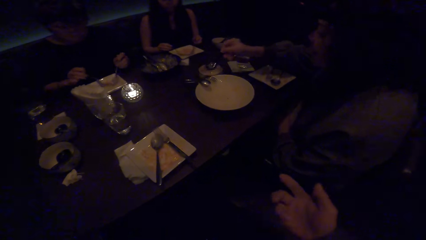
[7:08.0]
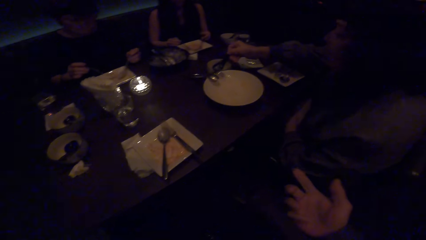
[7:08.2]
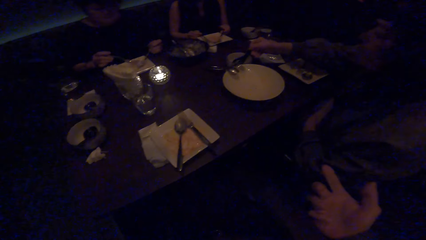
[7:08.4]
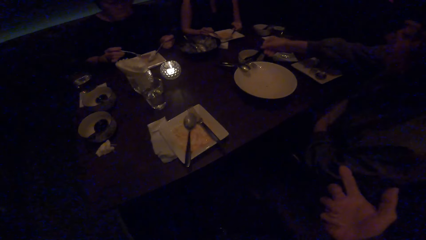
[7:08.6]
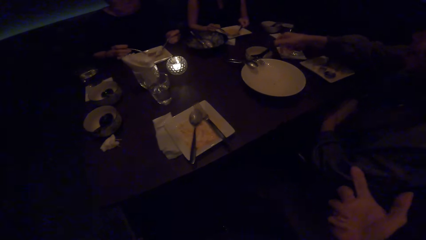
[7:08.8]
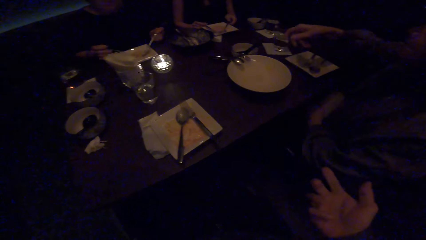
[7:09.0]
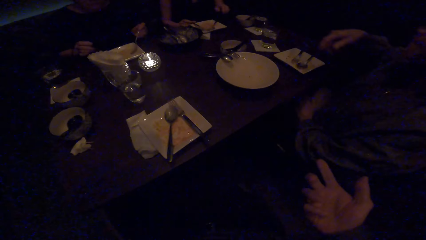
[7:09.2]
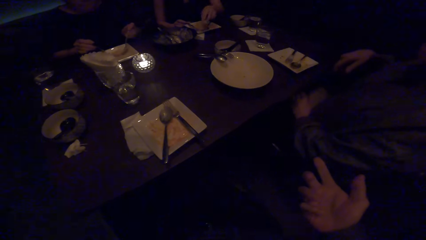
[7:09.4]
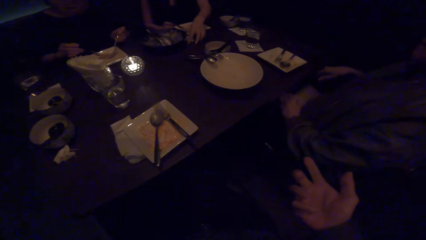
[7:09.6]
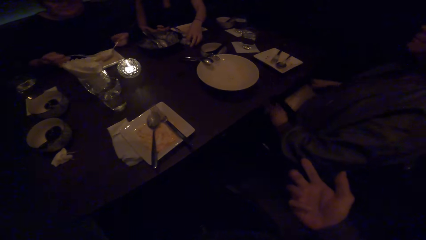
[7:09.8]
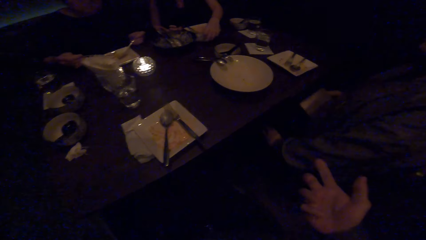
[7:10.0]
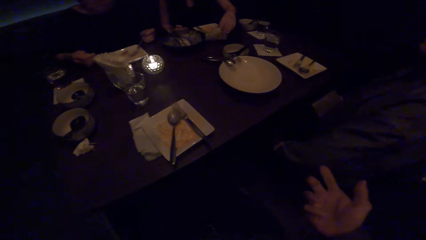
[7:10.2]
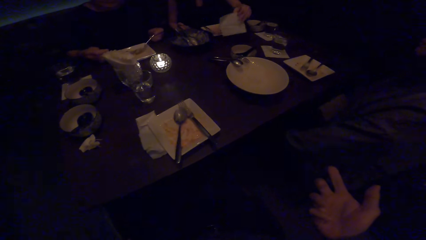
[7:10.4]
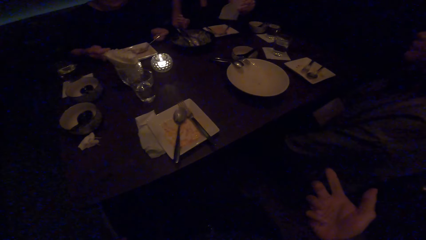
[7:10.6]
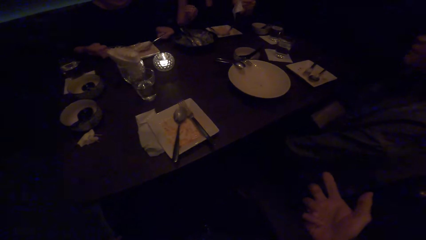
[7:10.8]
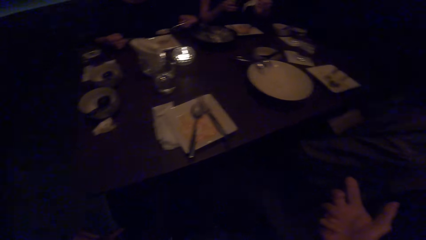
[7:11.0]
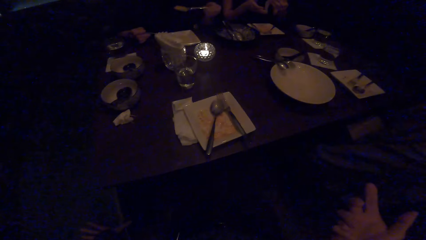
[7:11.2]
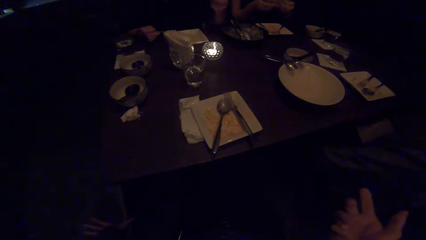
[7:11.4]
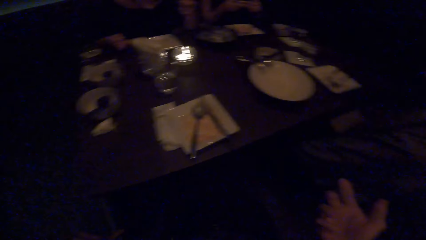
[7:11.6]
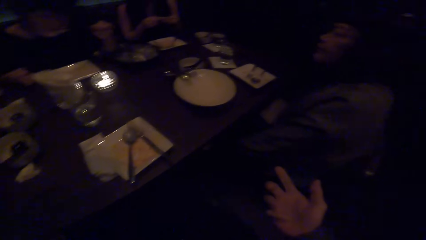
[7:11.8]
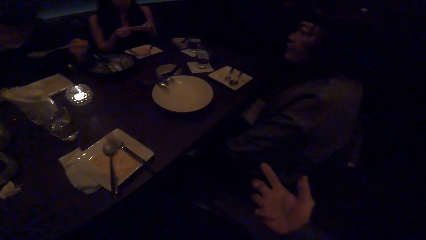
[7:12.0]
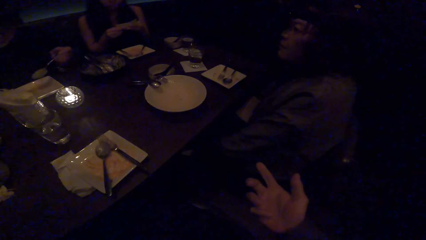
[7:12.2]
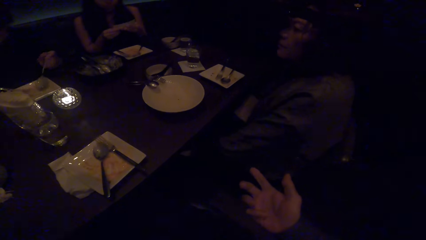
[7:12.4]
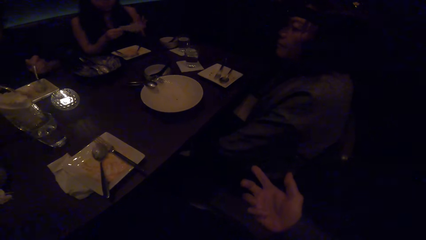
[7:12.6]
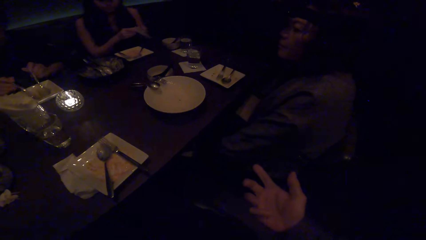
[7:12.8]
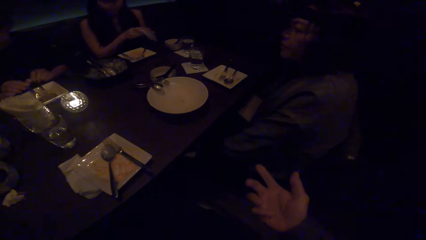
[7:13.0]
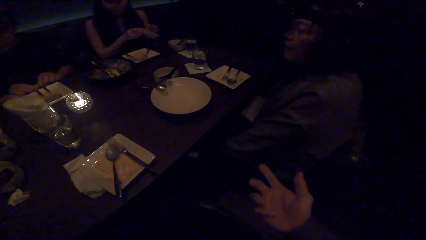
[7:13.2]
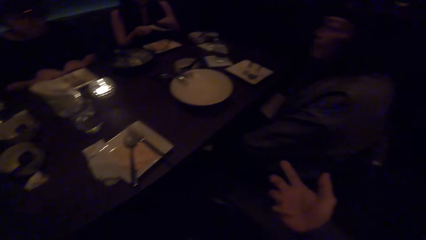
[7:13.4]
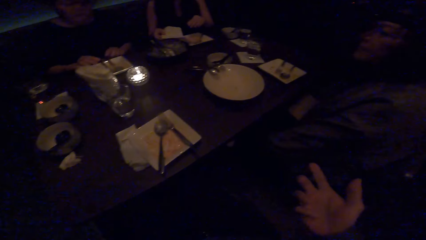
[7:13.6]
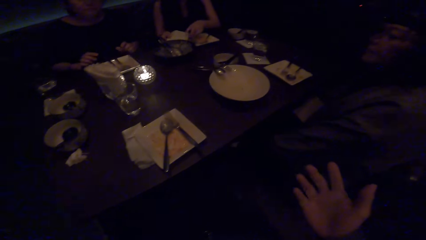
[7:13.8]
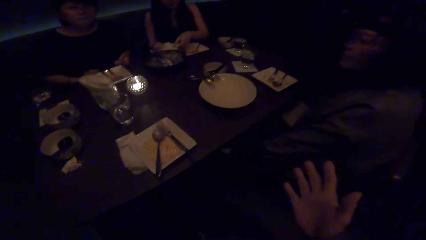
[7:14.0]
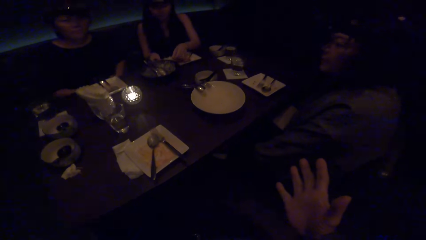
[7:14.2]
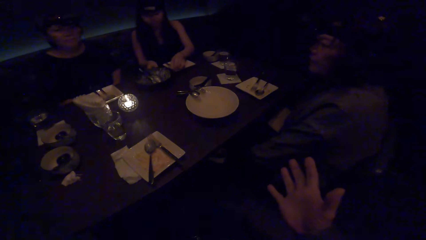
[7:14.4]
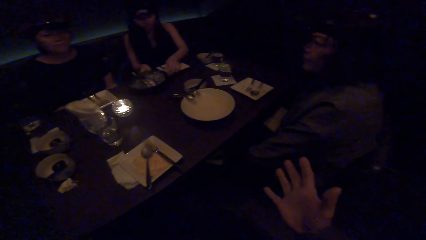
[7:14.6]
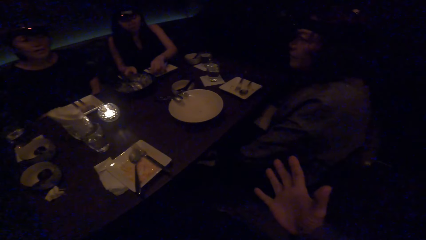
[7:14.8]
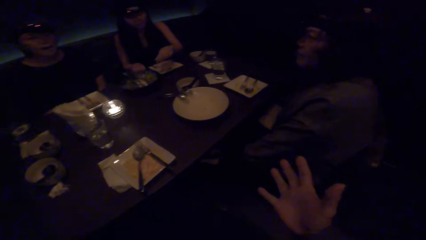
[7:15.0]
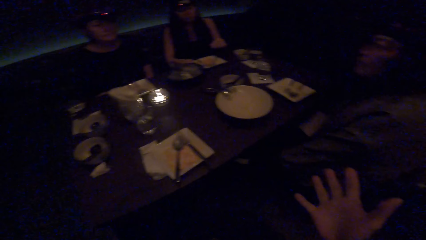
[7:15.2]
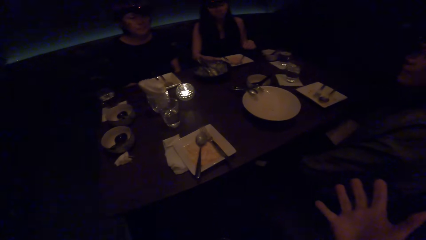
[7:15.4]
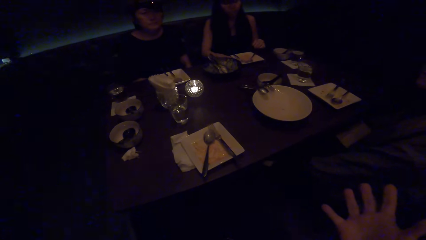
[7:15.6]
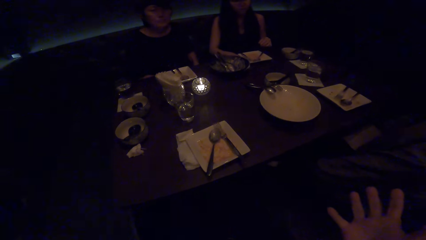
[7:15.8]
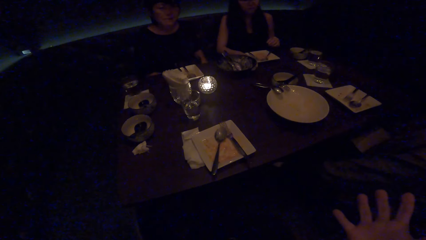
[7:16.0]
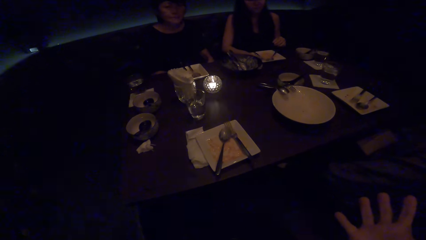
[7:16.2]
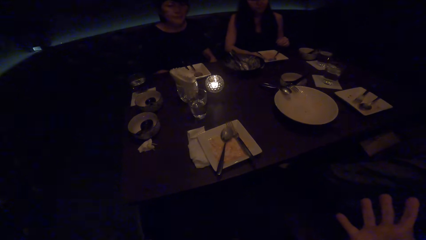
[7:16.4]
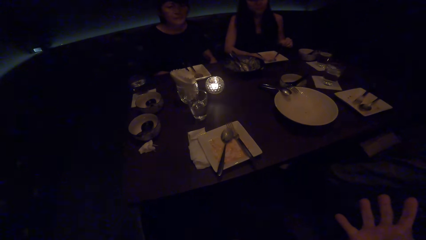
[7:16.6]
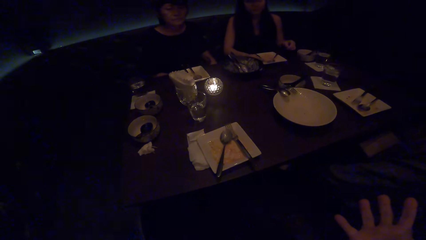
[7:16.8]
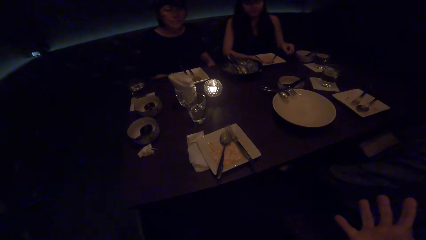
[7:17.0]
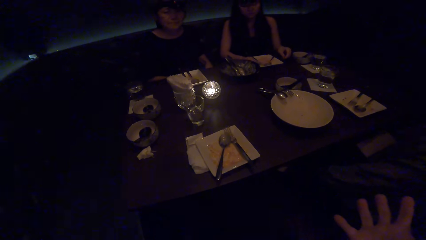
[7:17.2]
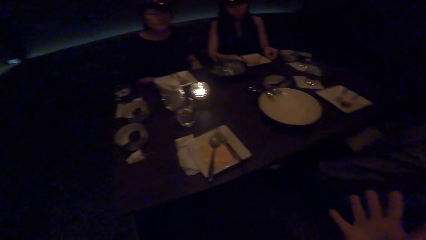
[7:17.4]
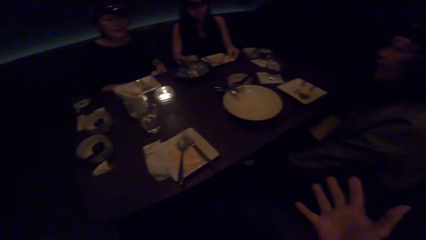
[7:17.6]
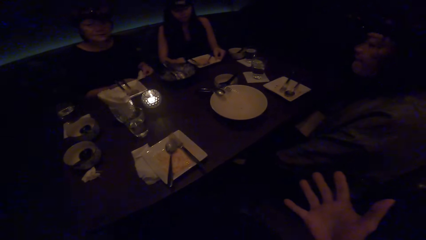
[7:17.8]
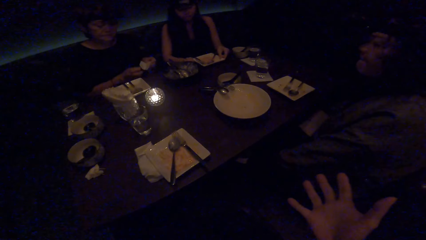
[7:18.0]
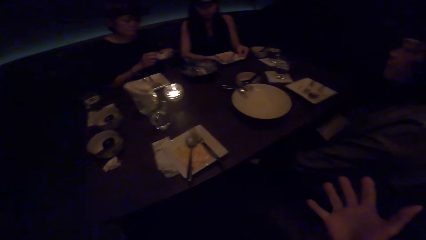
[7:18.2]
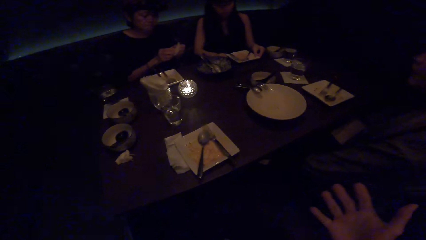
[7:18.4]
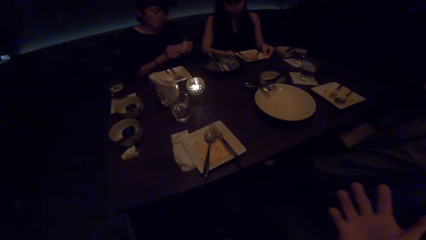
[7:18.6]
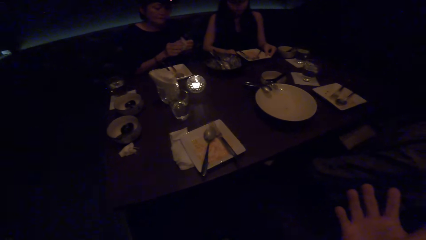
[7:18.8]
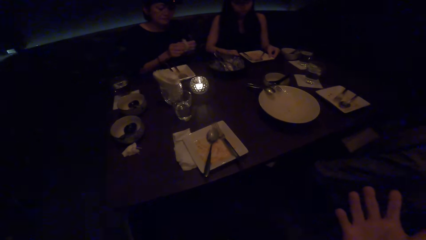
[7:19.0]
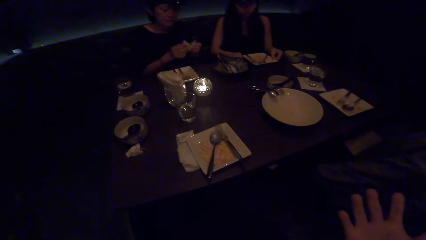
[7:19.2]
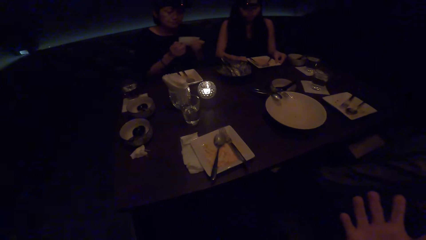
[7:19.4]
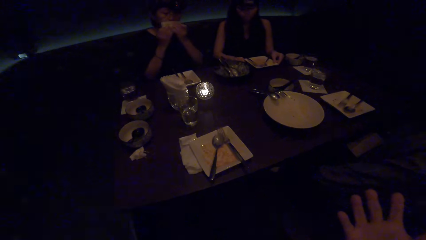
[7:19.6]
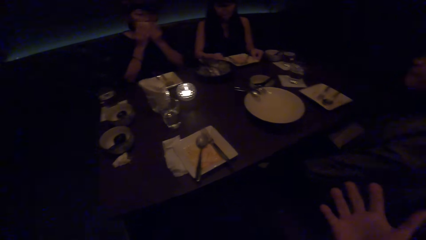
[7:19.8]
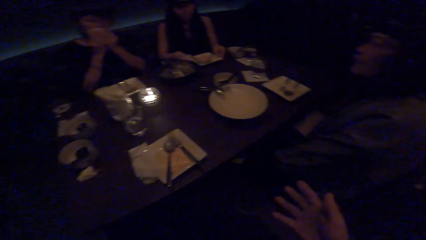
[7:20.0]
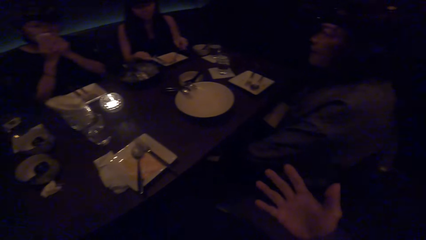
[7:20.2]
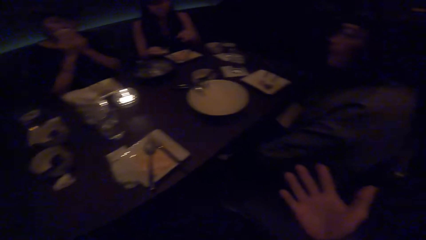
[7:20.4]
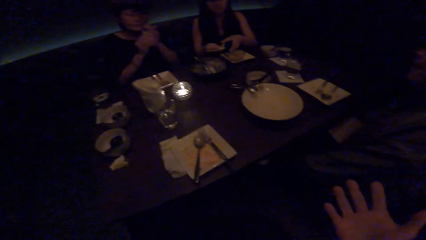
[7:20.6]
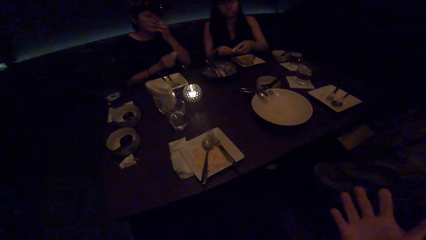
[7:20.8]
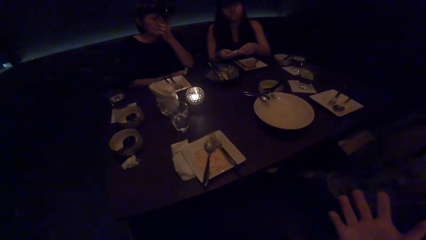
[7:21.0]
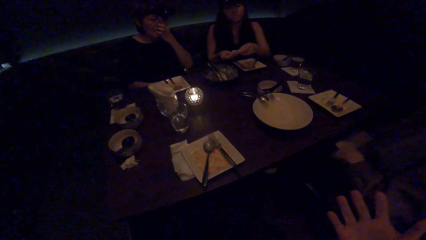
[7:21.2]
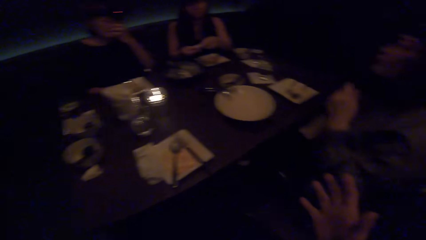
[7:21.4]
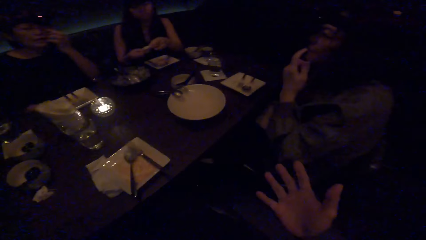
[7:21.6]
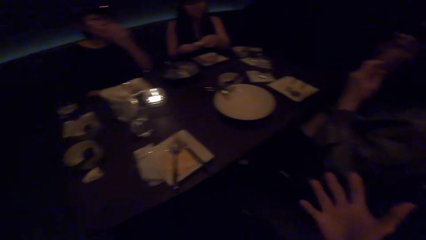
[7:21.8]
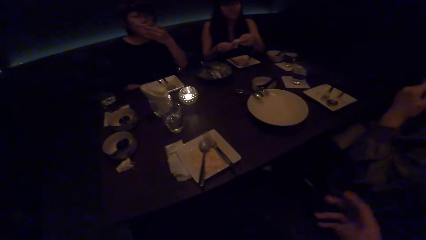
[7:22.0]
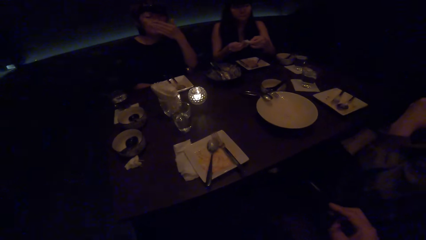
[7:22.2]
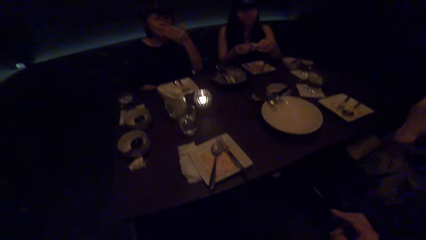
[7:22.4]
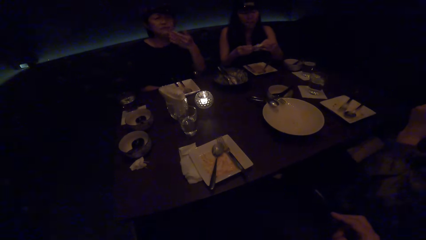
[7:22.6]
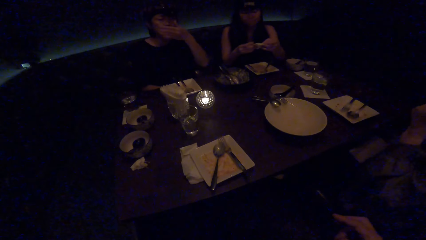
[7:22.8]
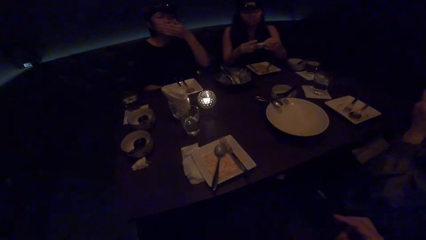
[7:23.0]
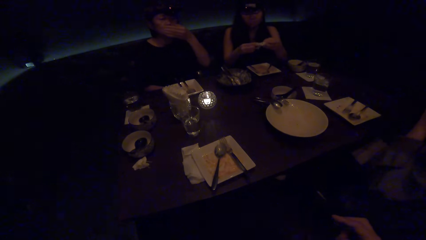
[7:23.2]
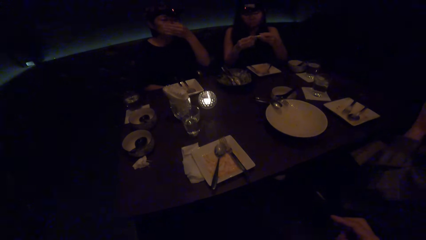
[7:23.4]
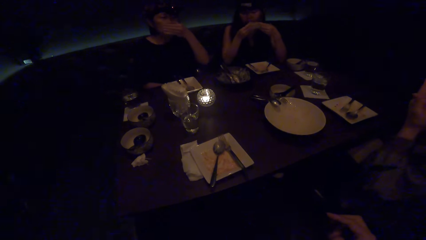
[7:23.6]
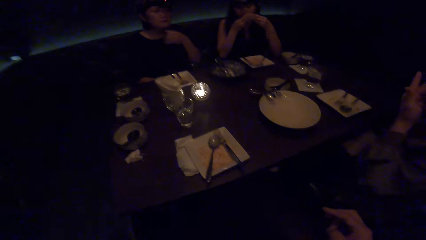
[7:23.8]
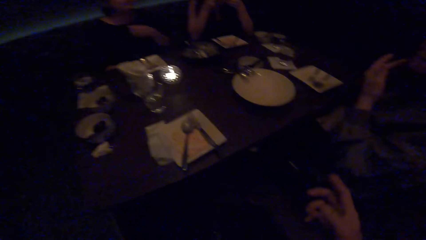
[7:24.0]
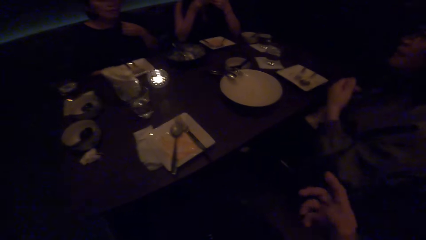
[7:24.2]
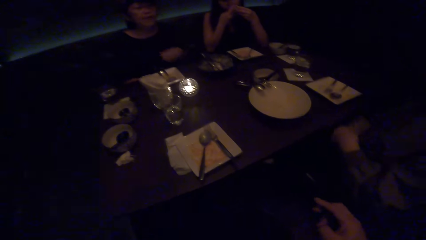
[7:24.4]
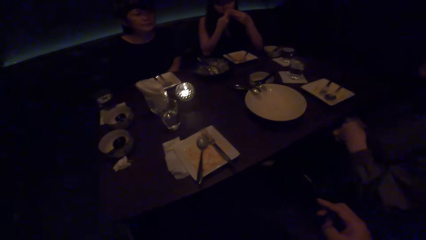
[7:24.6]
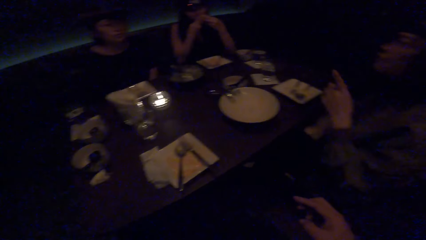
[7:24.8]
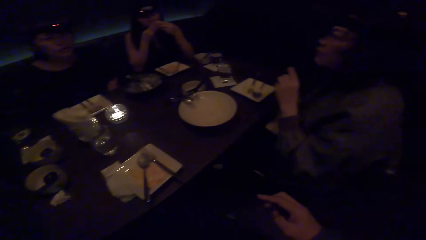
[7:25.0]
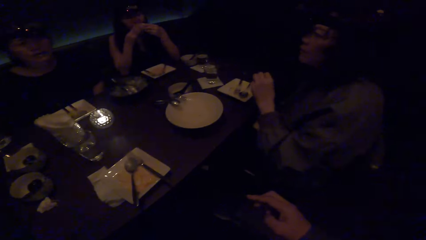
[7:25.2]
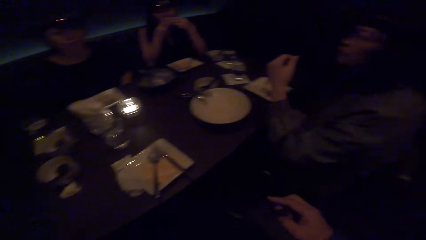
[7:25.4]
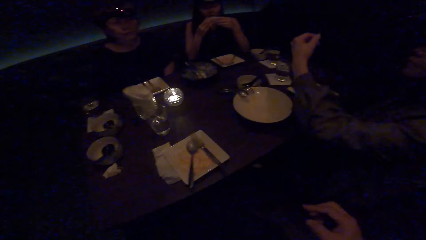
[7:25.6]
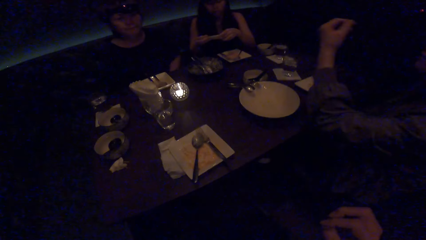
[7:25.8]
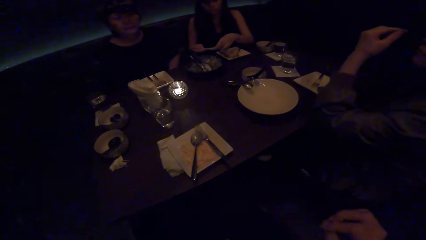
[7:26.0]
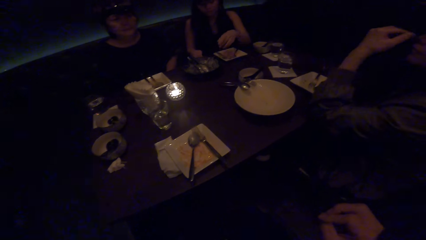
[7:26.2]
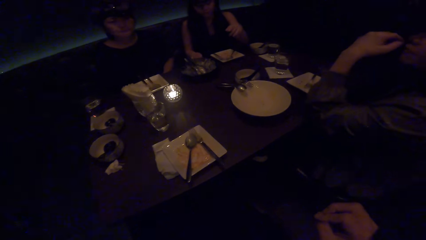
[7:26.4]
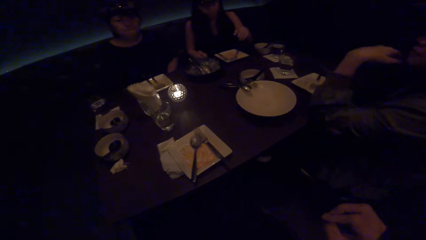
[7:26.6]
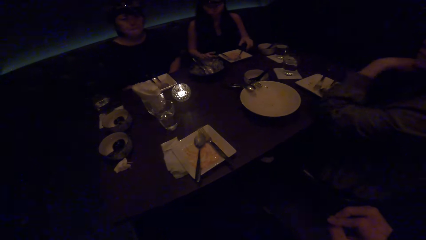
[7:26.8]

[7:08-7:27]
The camera wearer converses with the colleagues. A woman drops the spoon on the plate. Another woman picks up a tissue with her left hand. The camera wearer looks at the table, moves the right hand, and looks at the colleagues. A third woman drops the spoon on the plate. The third woman cleans her mouth with a tissue paper. A fourth woman converses to the camera wearer. The second woman cleans her mouth with a tissue paper. The camera wearer converses to the colleagues. The fourth woman converses with the colleagues.
